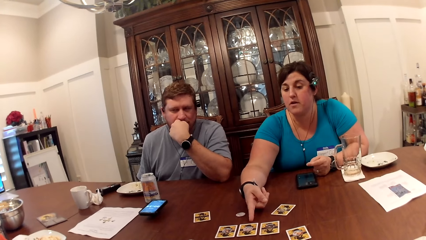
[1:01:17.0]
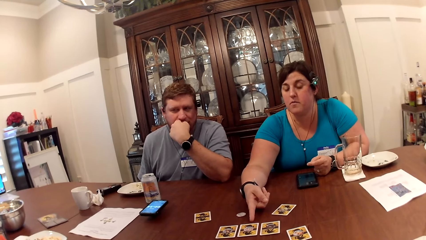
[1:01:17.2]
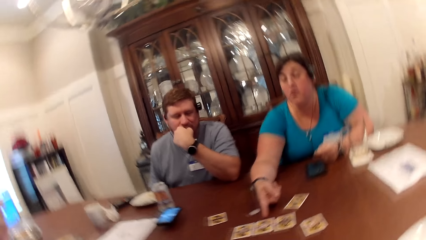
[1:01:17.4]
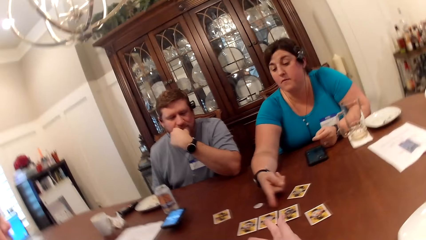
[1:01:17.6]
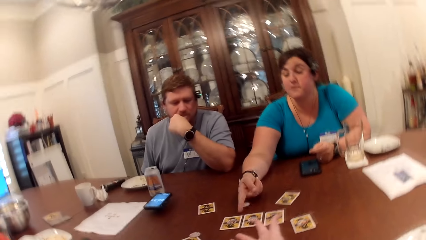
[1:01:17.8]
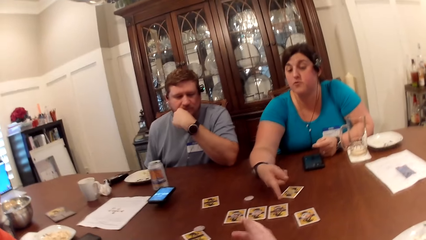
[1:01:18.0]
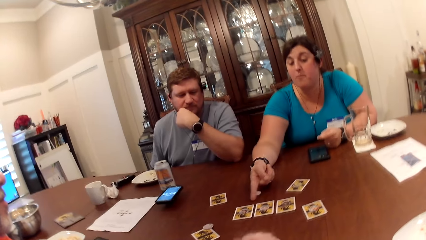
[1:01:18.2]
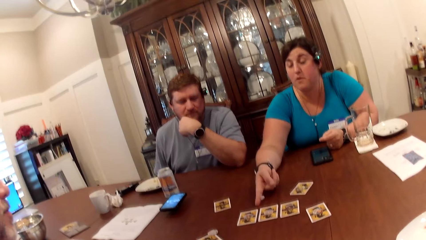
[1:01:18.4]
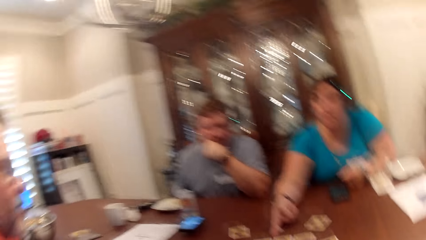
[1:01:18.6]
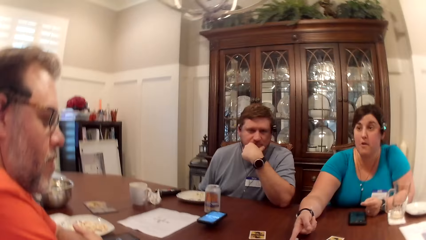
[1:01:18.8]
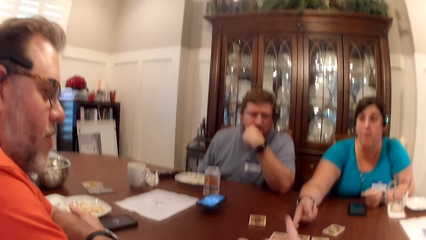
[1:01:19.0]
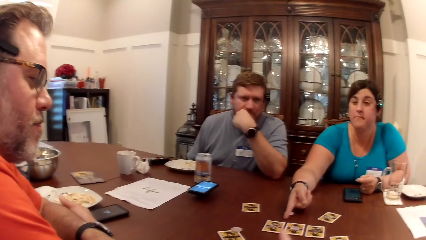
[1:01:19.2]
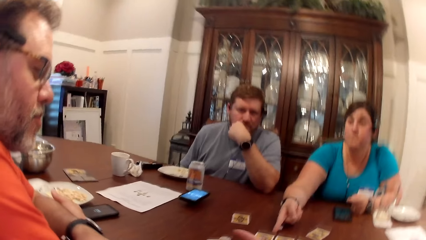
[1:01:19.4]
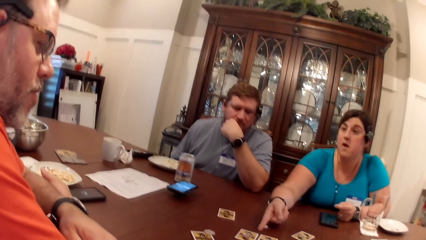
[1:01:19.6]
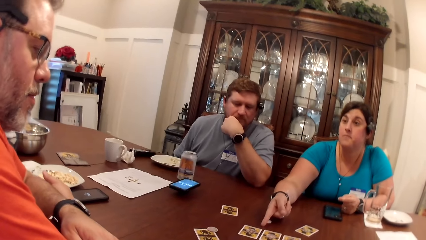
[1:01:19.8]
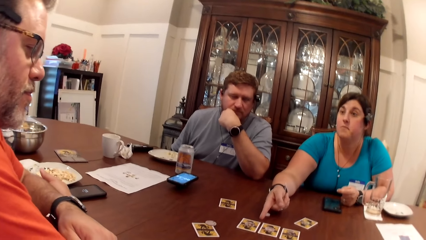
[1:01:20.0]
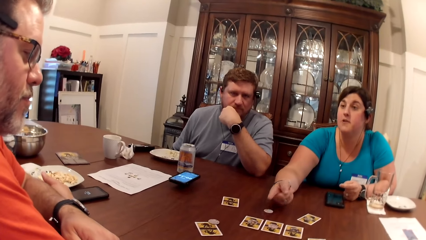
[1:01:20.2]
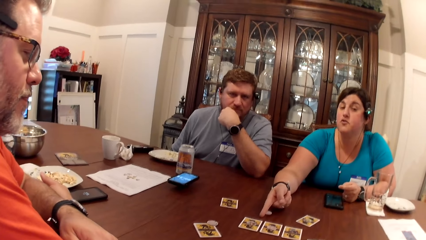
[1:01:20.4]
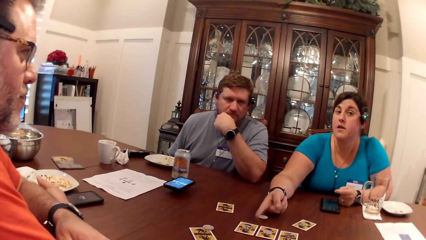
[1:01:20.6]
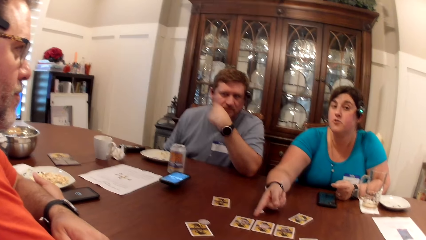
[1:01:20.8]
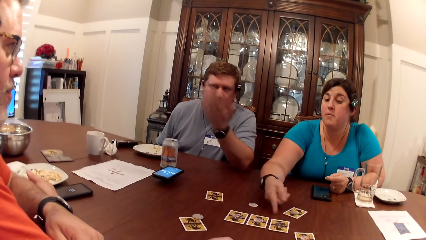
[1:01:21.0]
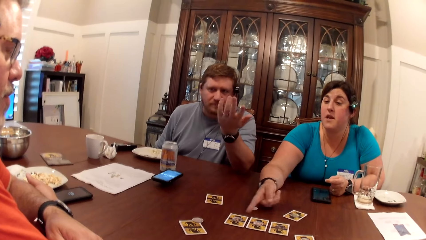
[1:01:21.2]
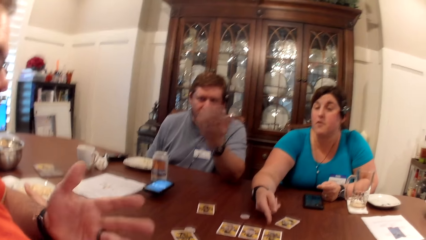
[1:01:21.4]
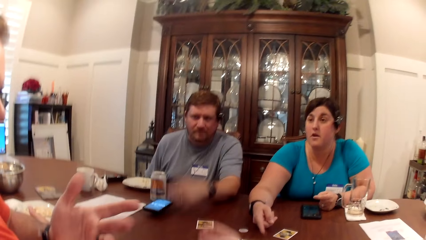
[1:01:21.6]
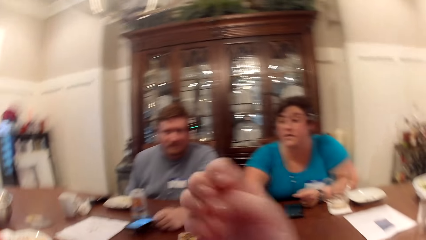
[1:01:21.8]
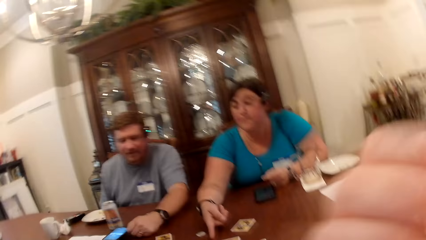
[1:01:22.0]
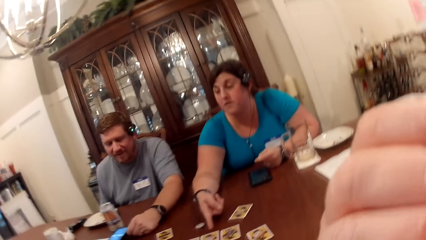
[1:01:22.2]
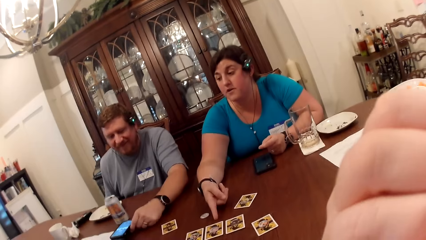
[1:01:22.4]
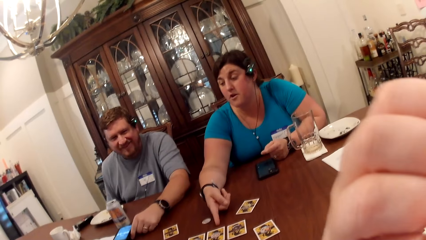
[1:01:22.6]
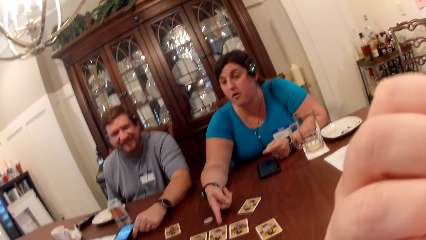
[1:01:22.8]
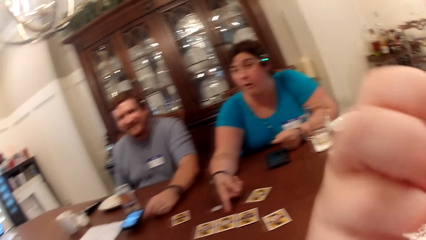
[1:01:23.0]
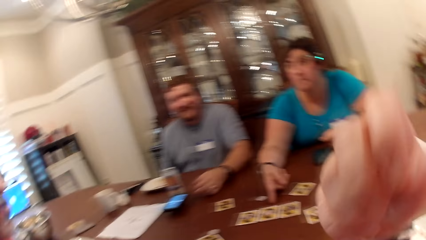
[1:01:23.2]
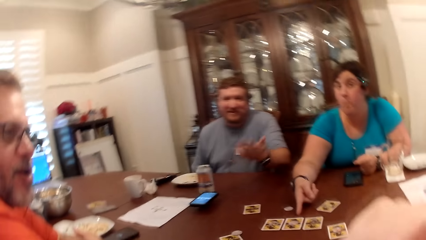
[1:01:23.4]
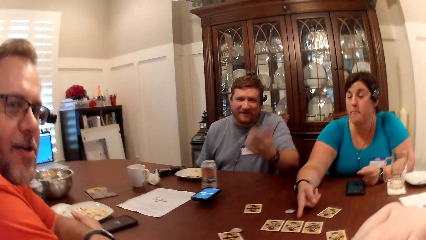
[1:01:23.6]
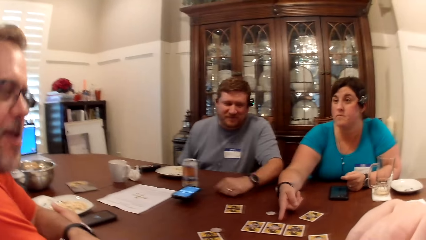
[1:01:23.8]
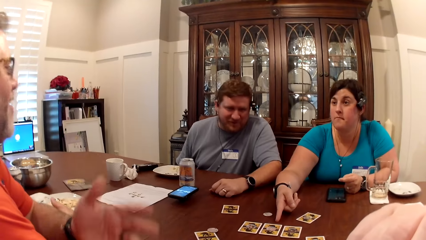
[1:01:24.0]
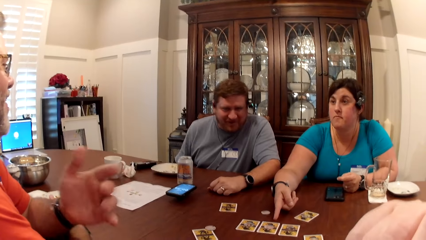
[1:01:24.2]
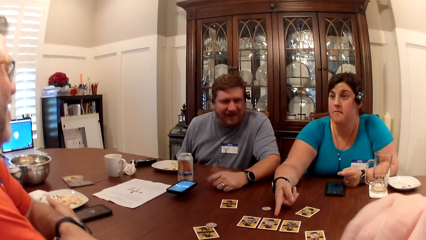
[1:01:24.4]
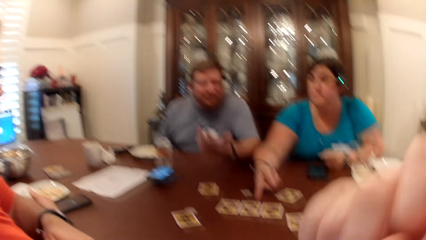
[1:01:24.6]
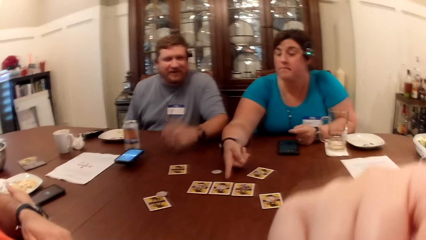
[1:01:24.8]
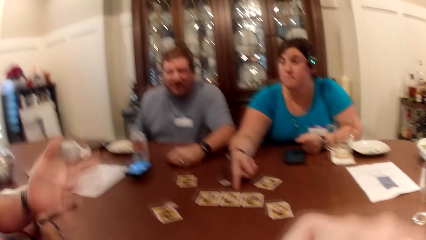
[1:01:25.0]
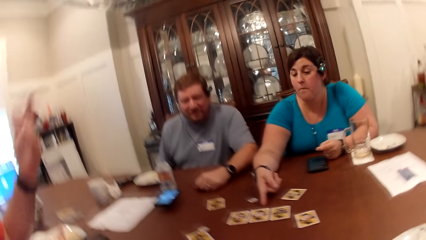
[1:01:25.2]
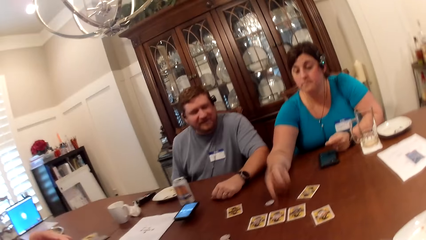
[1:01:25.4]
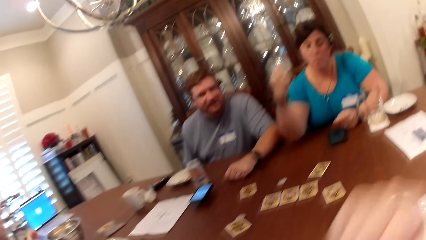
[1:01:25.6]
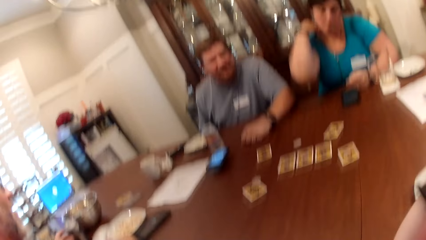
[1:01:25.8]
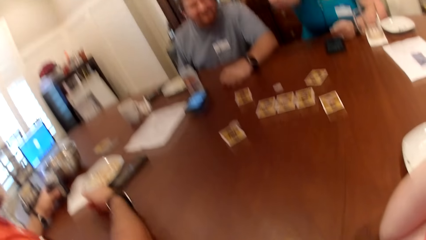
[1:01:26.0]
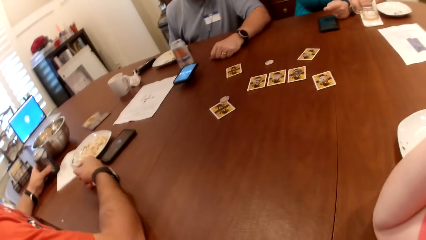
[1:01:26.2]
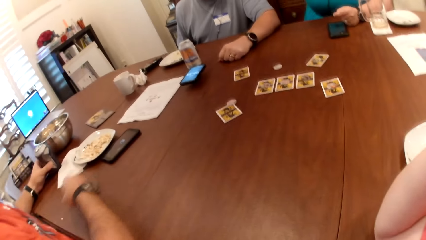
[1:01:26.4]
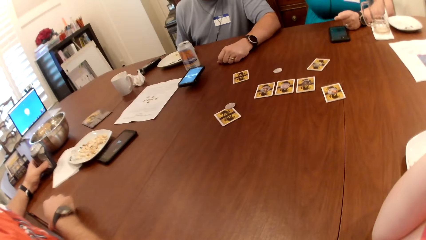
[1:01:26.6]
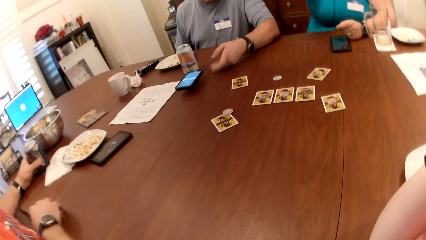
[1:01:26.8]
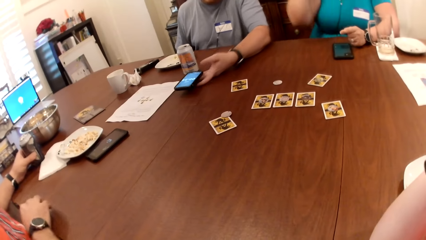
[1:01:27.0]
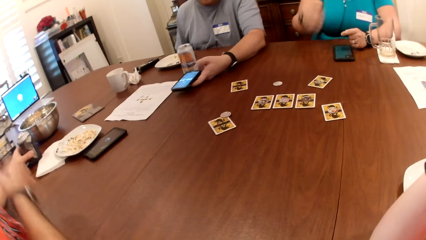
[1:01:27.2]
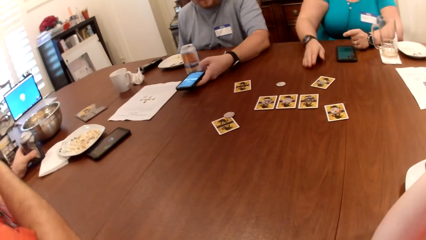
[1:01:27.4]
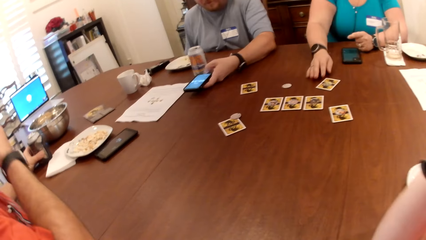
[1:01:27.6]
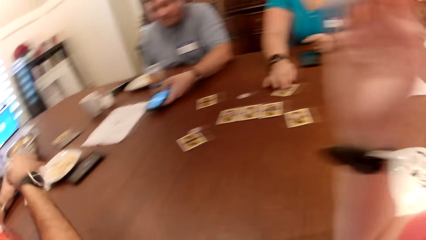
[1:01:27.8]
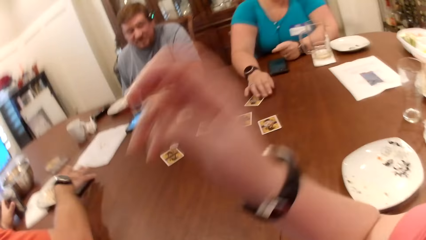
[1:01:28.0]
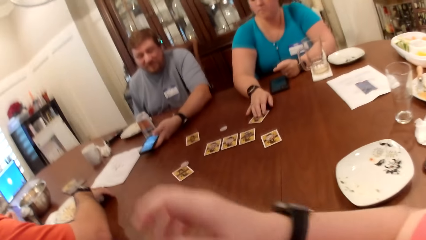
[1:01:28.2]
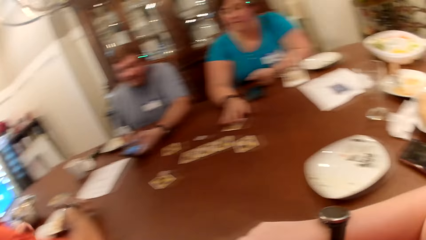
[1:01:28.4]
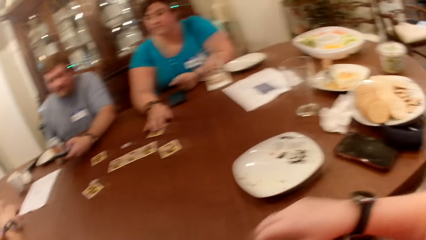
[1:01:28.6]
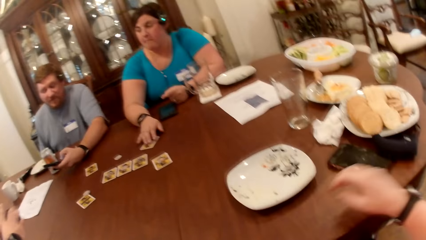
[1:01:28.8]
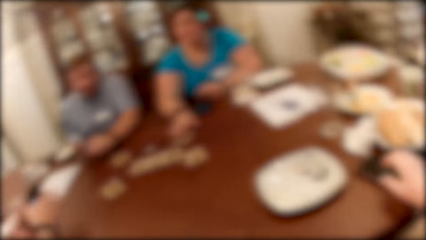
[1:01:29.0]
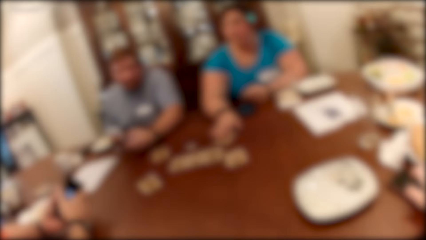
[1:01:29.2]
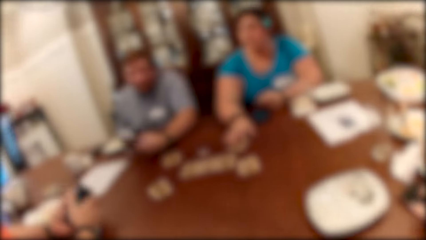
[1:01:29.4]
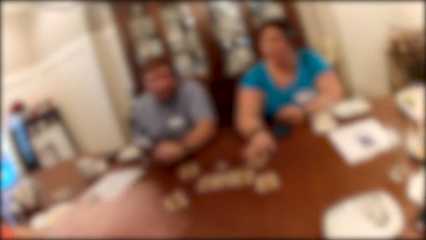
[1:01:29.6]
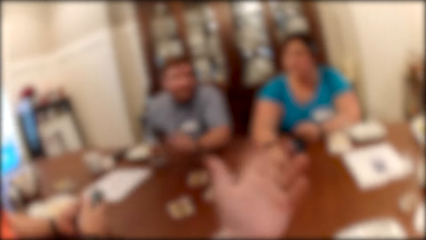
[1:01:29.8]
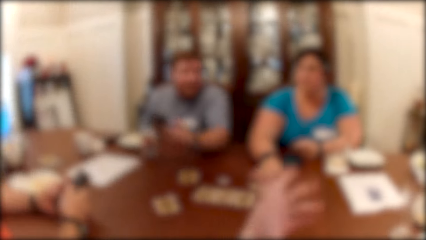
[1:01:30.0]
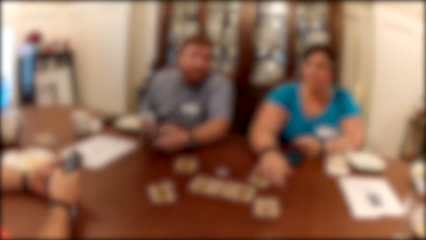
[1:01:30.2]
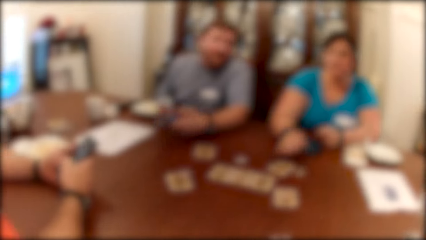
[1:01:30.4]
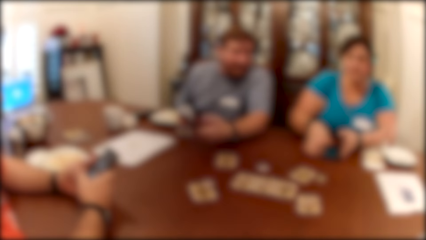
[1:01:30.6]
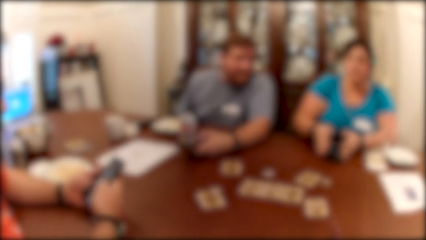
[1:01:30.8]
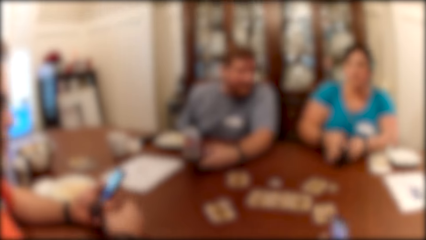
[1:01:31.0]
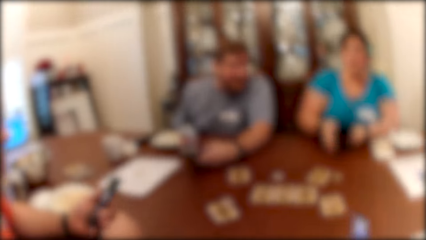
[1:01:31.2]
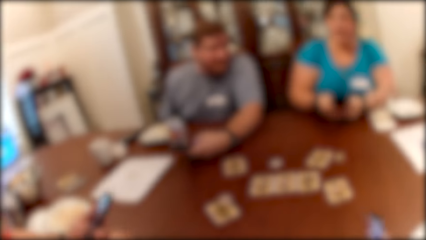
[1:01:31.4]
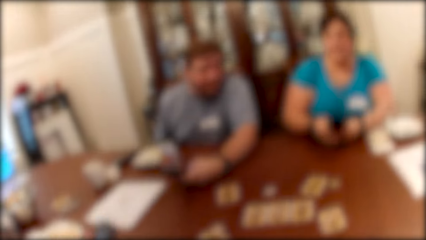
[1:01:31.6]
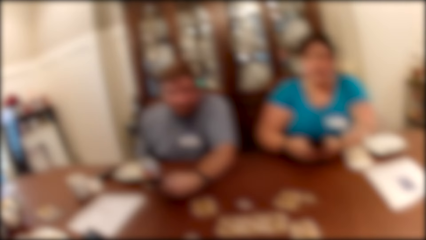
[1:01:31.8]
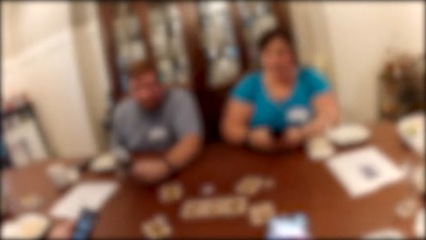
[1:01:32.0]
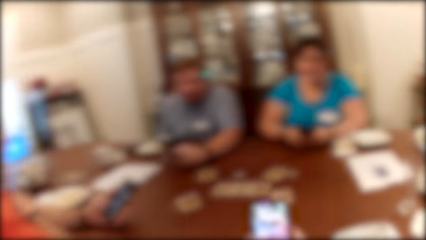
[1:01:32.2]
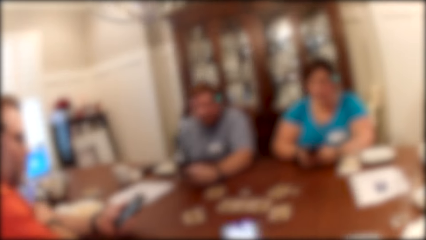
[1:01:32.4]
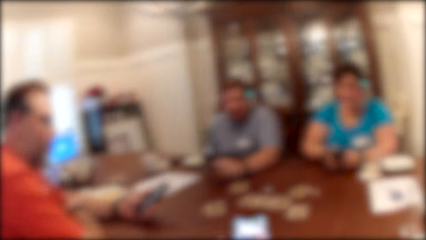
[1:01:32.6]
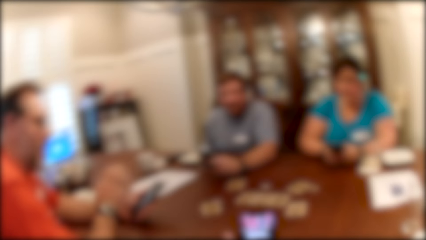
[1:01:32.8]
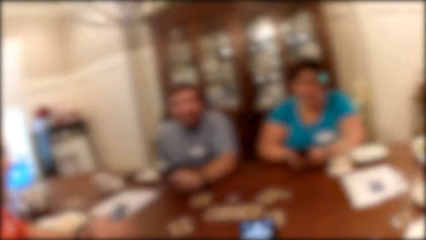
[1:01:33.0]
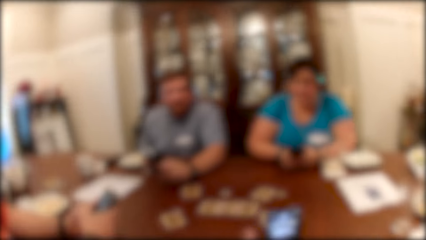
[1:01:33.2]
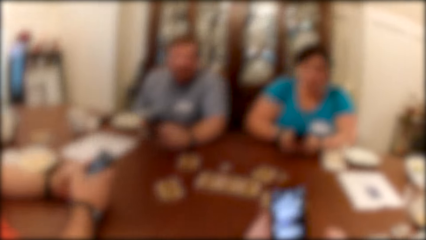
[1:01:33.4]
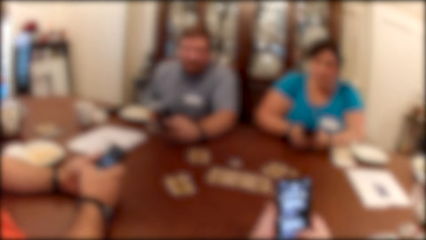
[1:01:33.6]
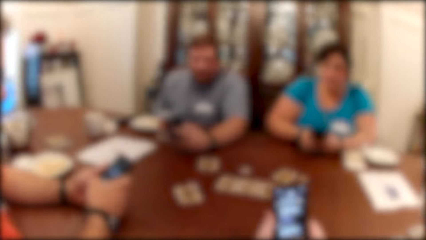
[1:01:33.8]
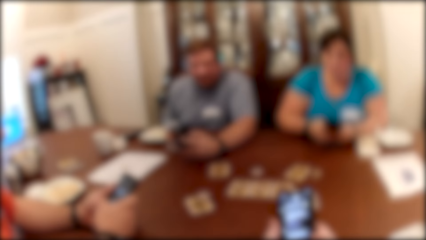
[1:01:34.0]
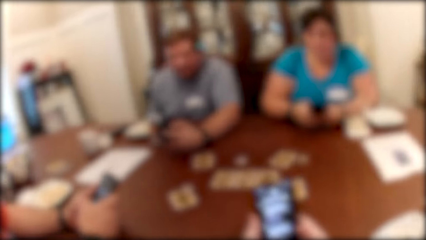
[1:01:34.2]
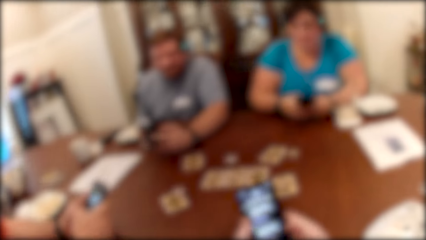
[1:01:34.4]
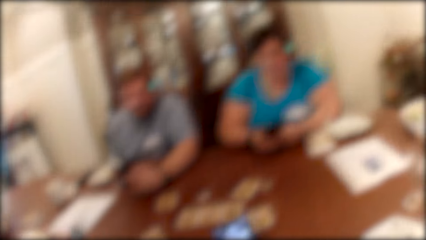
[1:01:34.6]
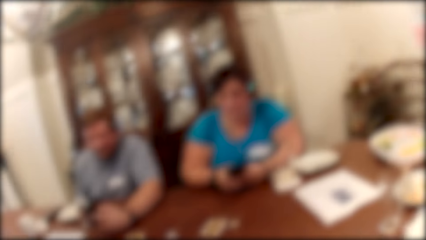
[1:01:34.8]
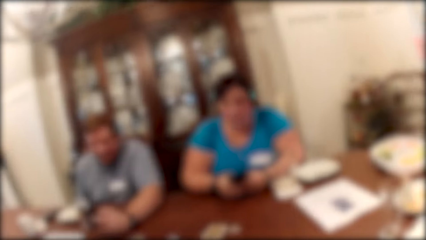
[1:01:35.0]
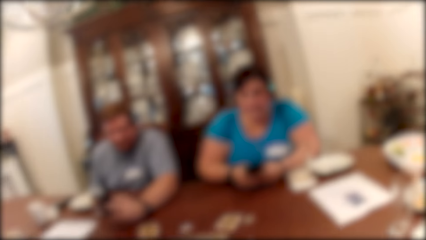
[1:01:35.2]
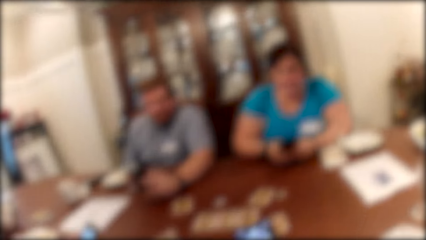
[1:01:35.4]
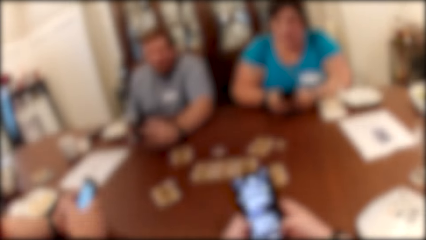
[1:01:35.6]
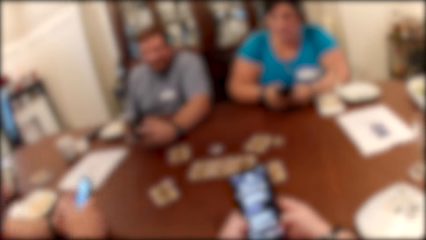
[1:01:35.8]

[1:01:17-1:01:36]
A man operates the phone with his left hand. A woman takes the phone from the table with her right hand. The camera wearer operates the phone with both hands.
